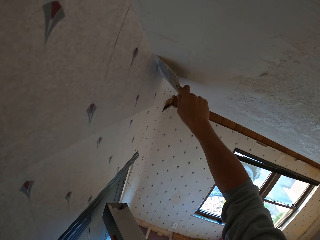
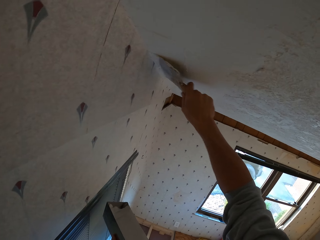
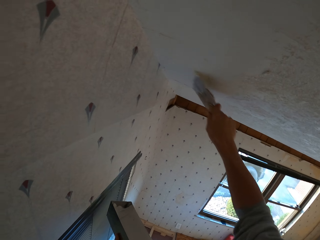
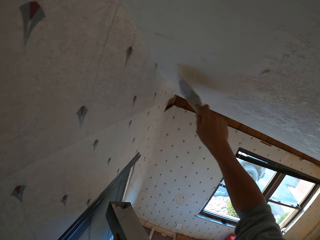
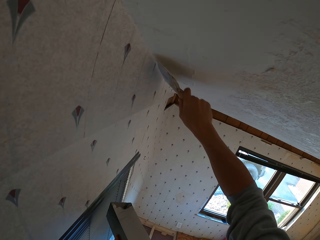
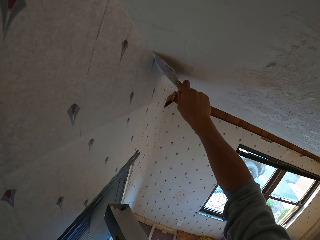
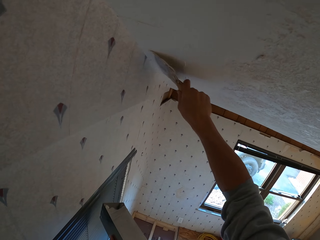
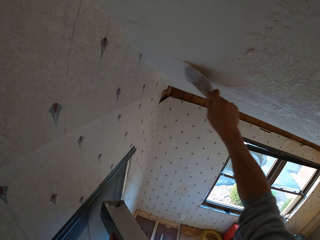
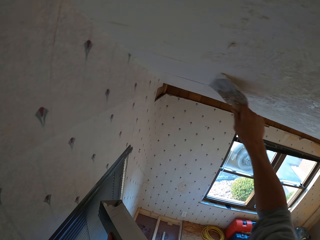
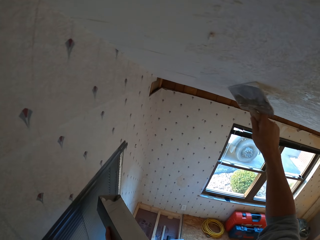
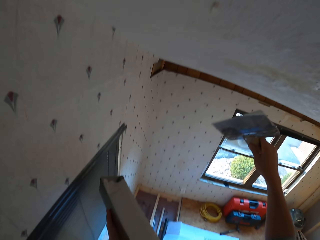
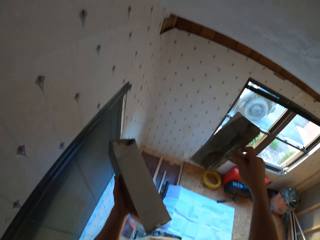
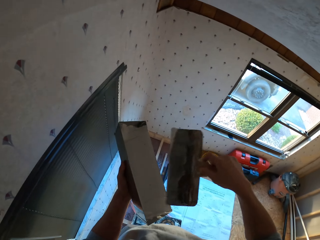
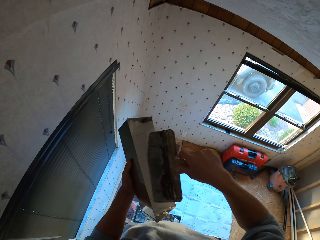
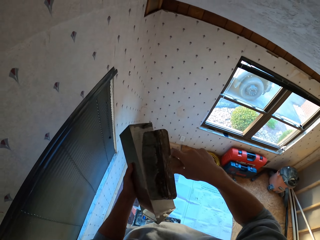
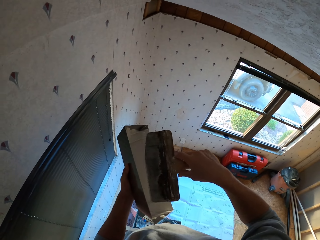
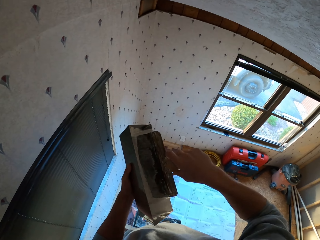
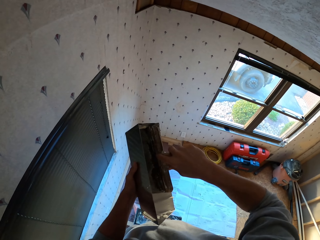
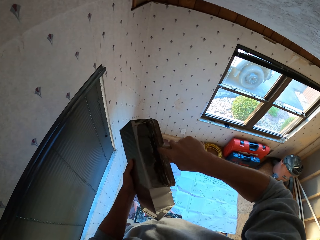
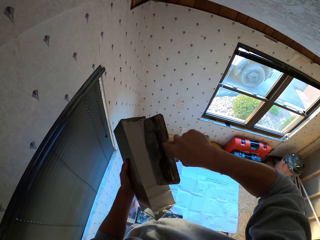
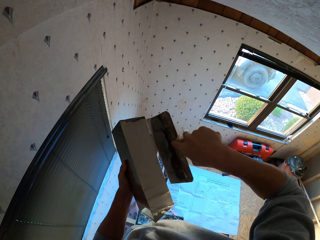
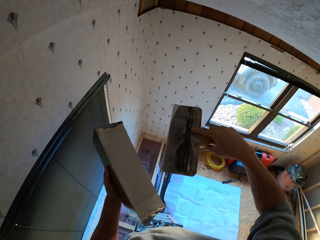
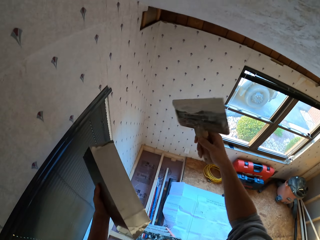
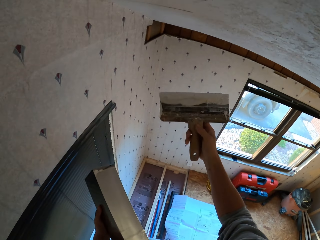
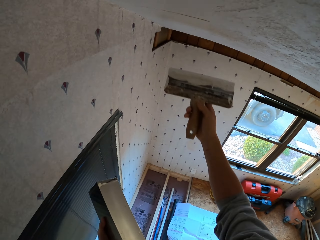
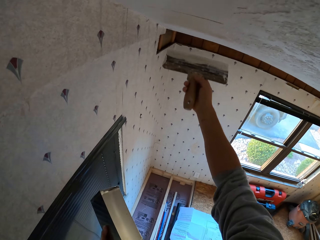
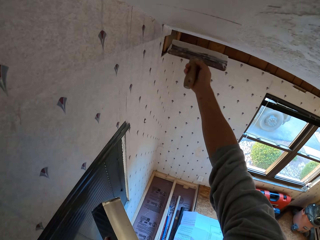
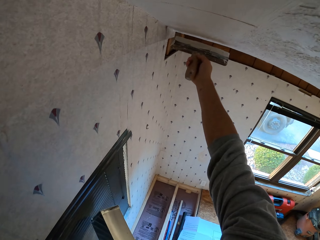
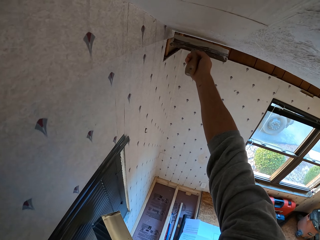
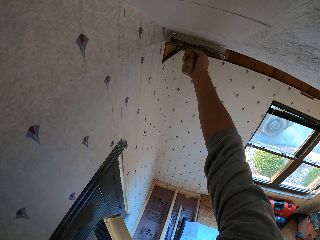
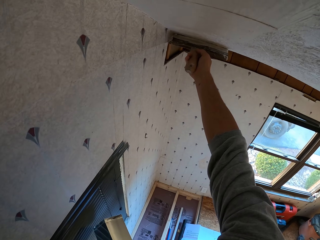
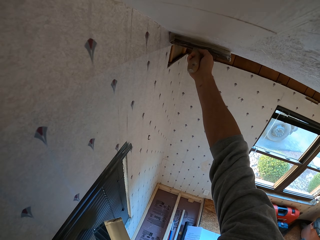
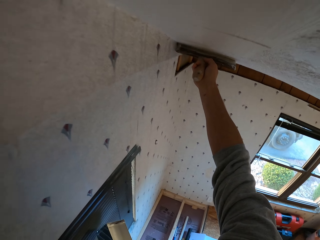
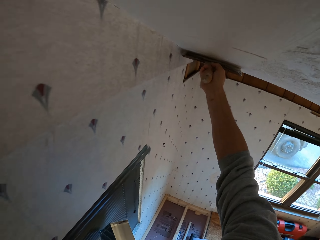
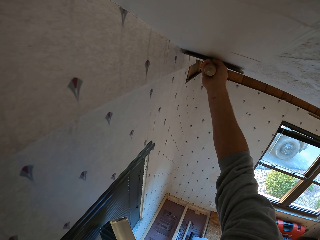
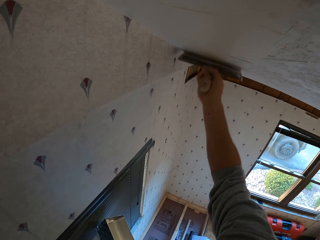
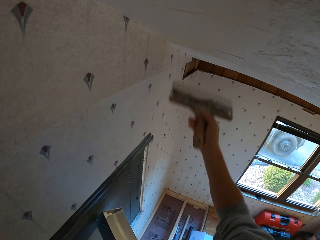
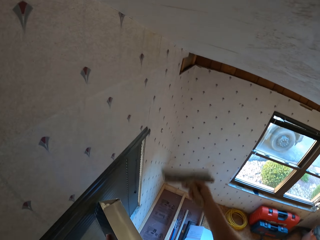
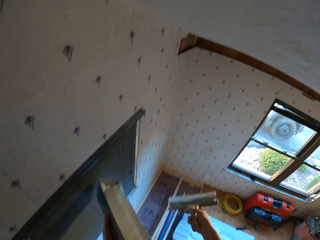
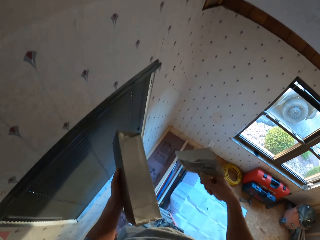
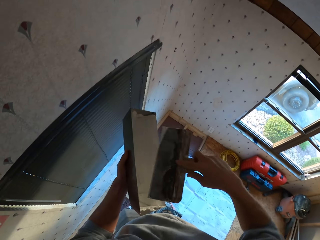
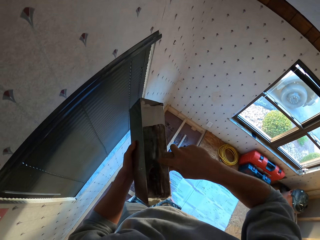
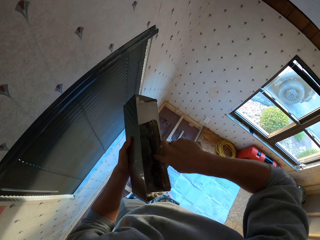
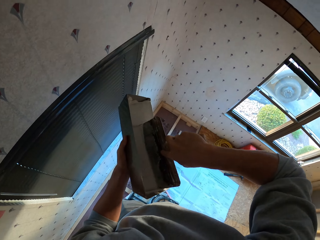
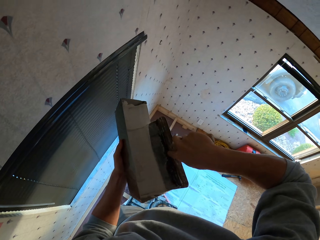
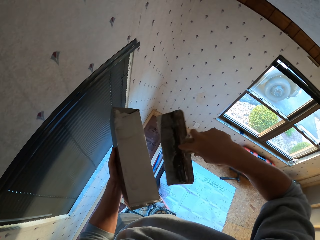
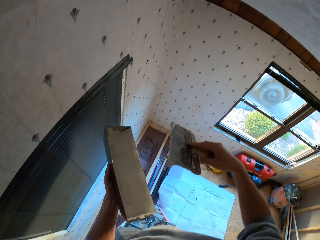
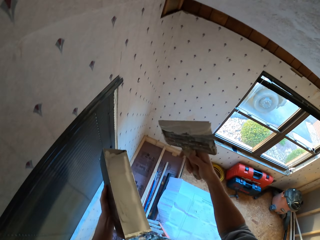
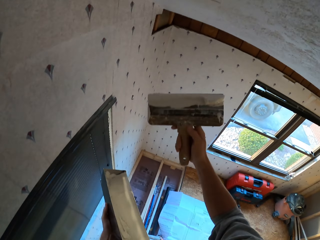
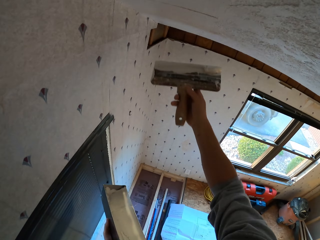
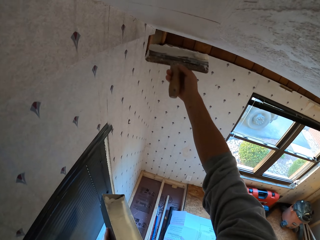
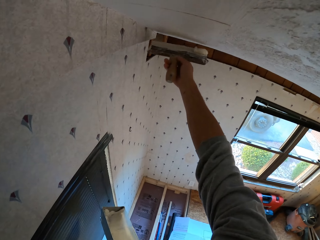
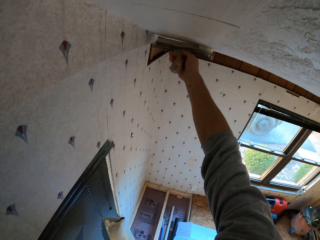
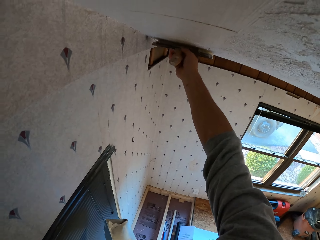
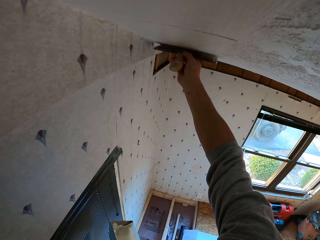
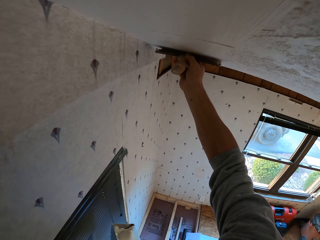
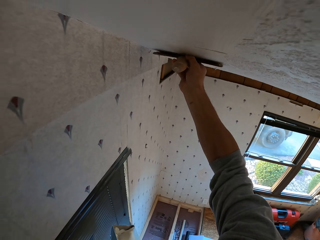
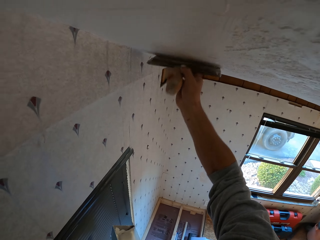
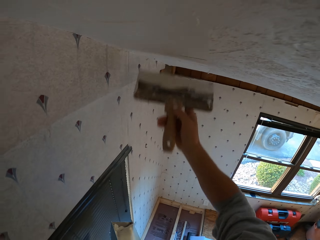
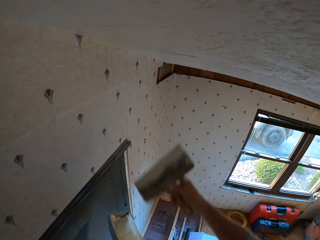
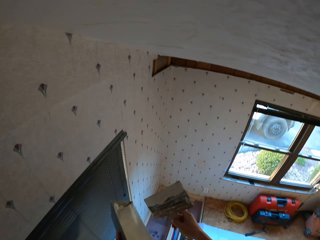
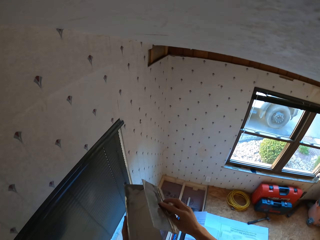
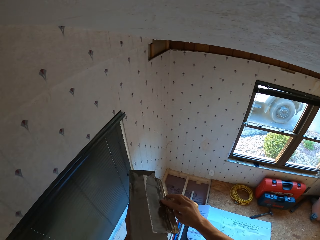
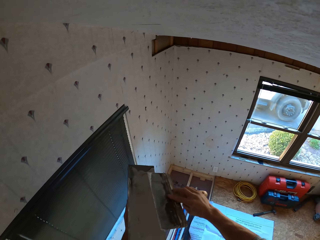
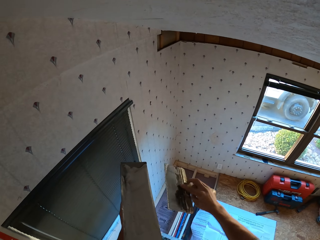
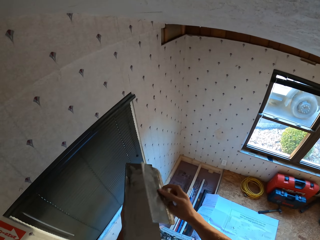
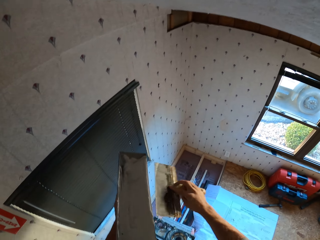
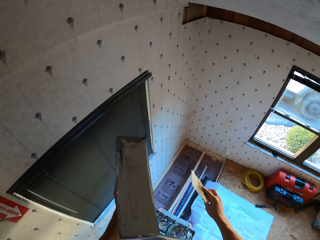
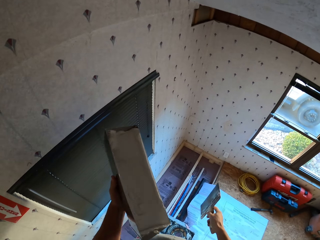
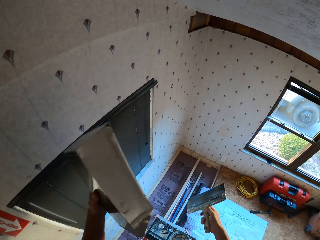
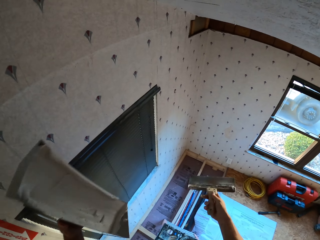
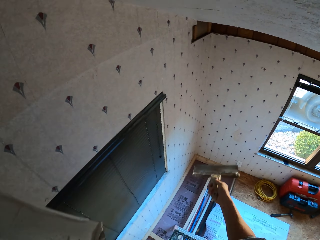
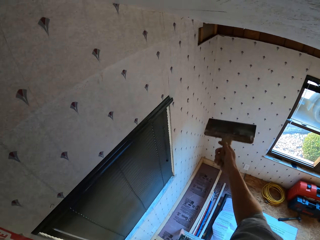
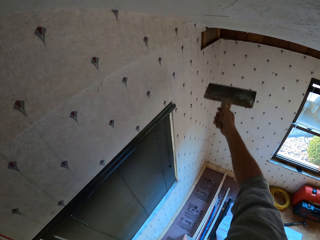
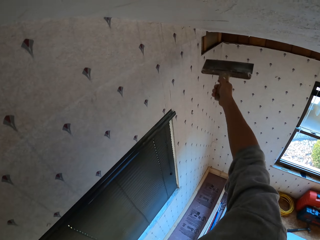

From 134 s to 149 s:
The camera wearer dips the paint brush or plastering trowel in the paint can. They apply the paint on the ceiling. They dip the paint brush in the paint can and apply the paint on the ceiling. They rub the paint brush on the paint can.

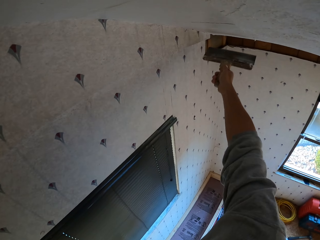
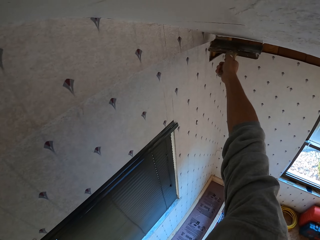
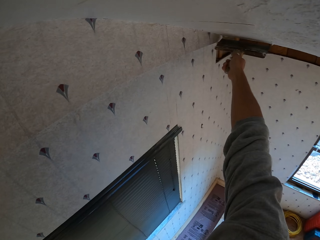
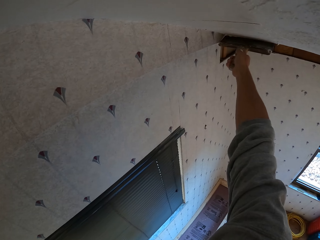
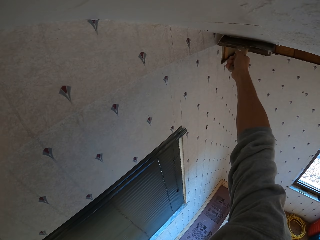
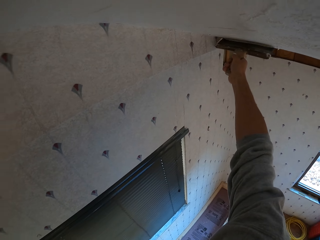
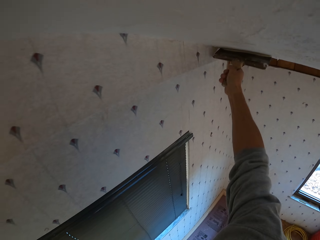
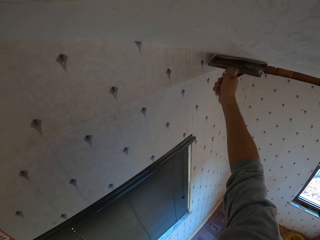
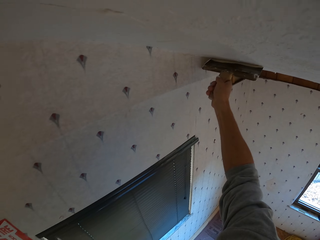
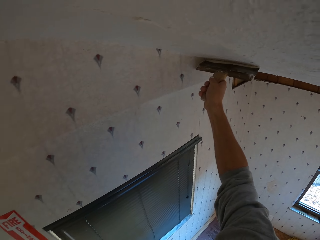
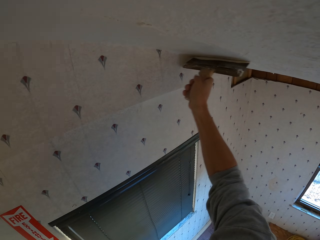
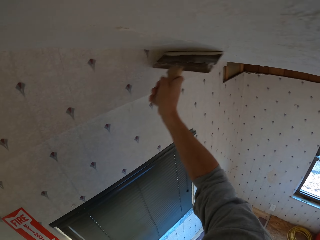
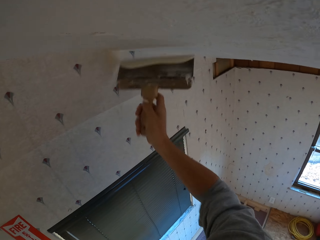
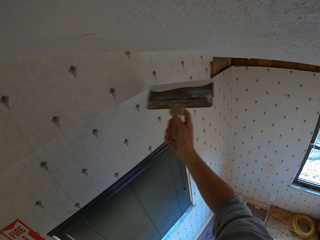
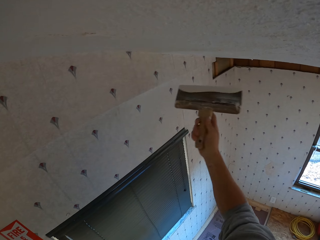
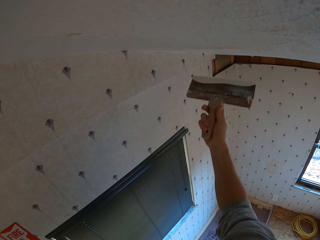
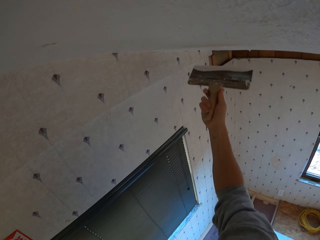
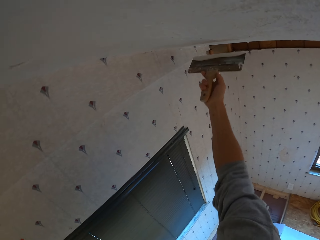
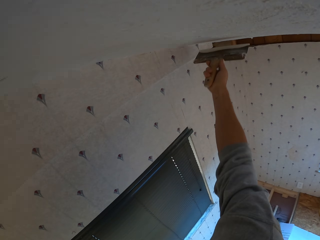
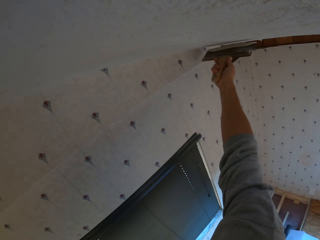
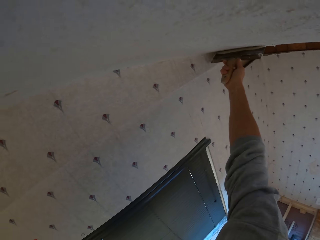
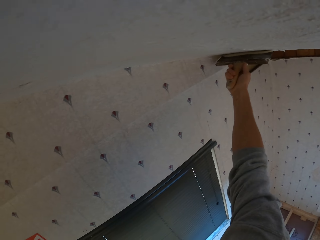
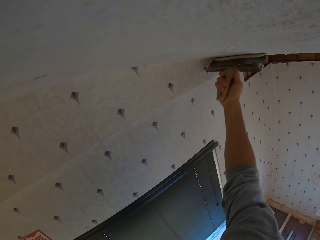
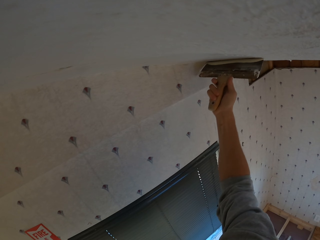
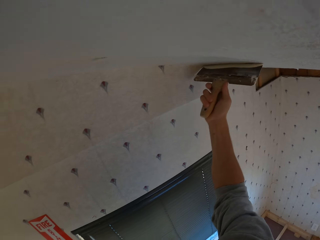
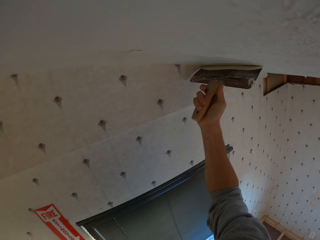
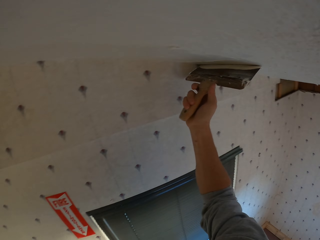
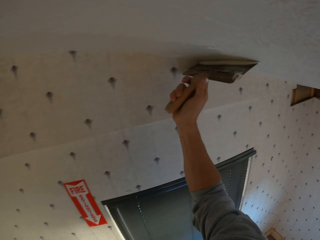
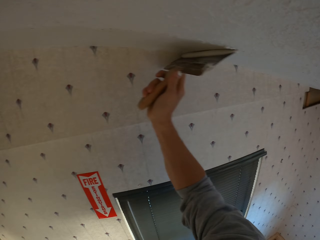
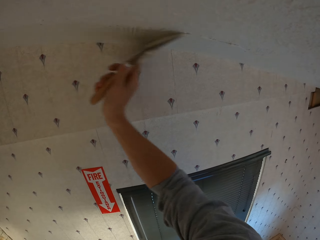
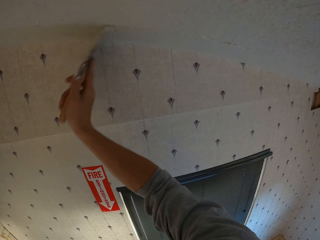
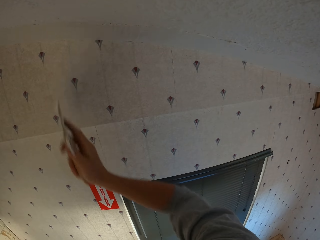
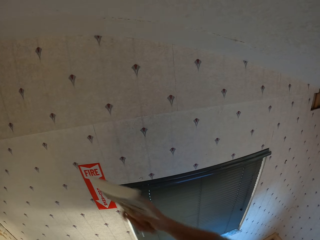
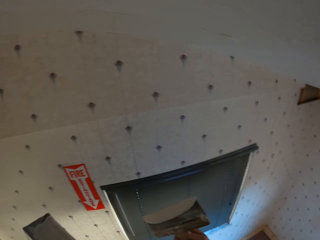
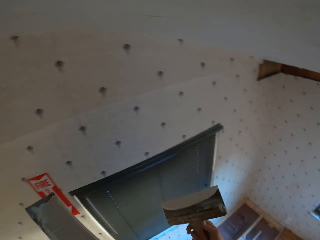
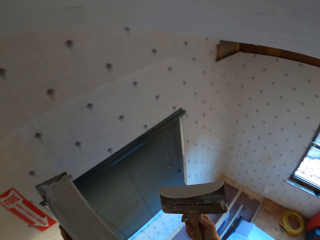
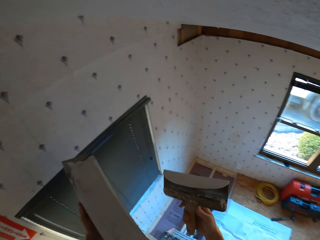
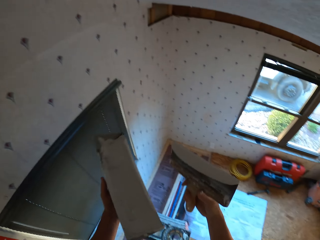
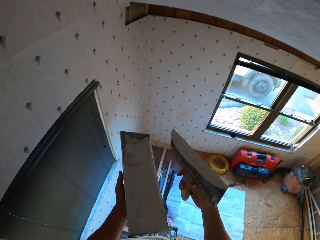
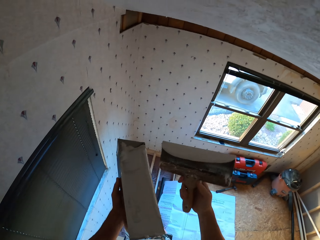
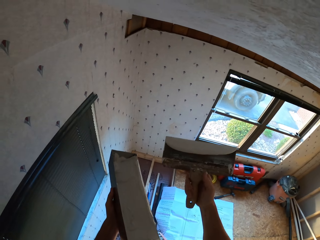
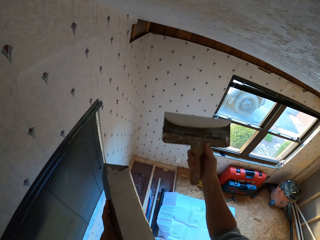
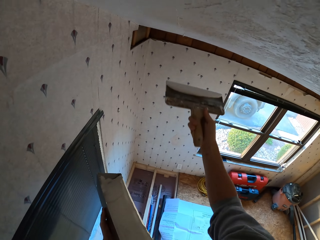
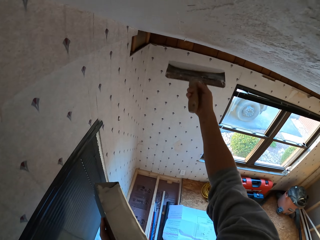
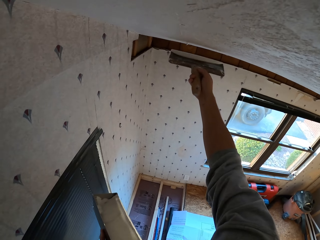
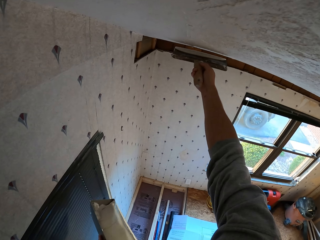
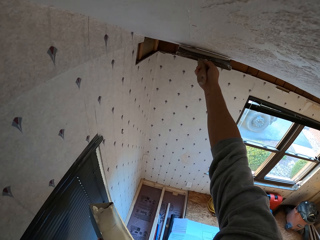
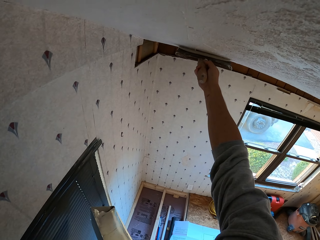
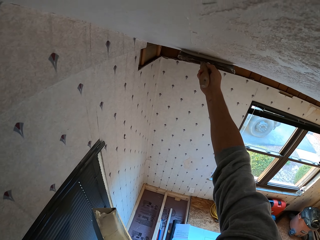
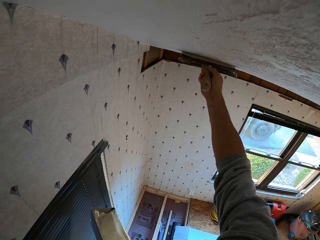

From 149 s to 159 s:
The camera wearer applies the paint on the ceiling.
